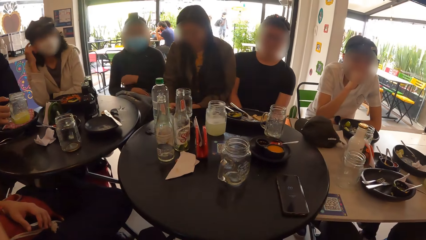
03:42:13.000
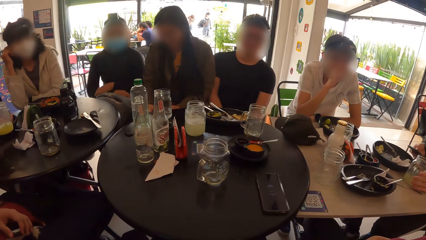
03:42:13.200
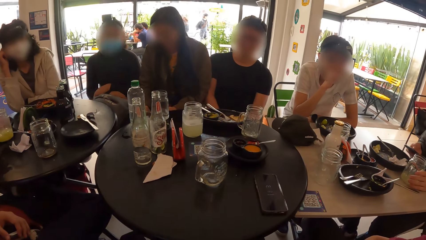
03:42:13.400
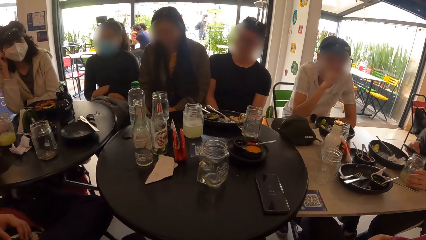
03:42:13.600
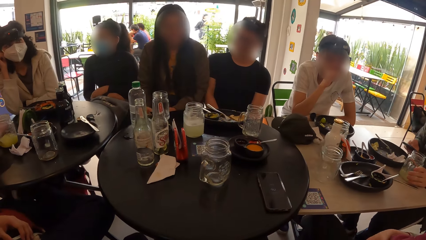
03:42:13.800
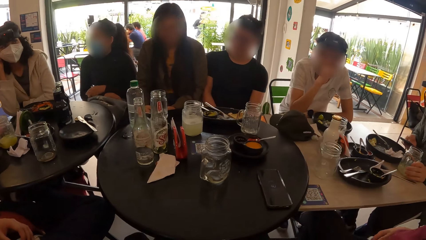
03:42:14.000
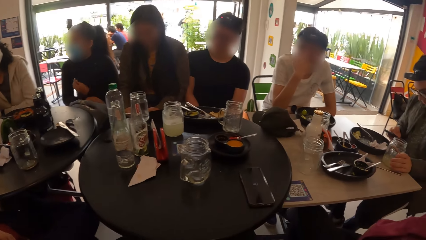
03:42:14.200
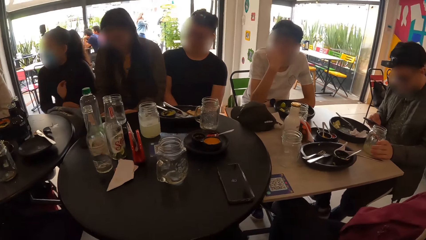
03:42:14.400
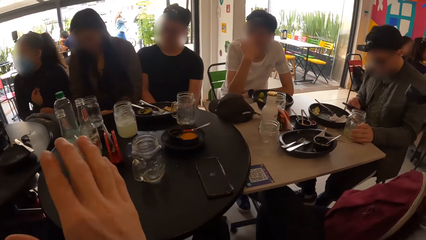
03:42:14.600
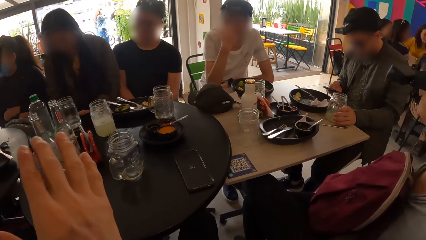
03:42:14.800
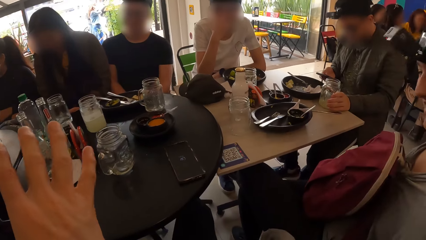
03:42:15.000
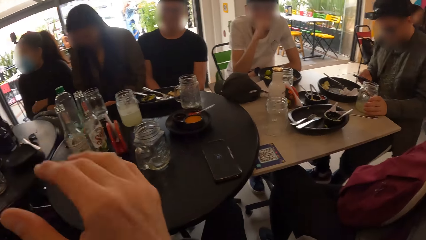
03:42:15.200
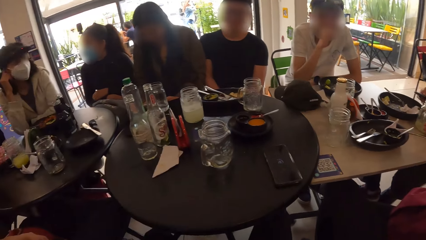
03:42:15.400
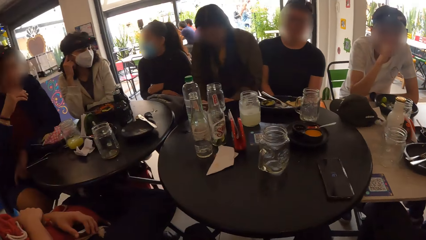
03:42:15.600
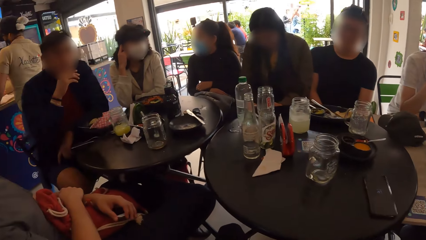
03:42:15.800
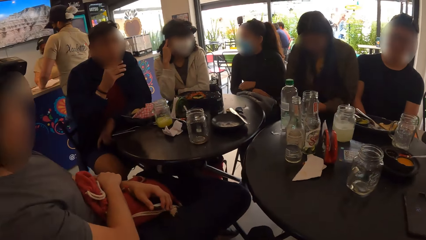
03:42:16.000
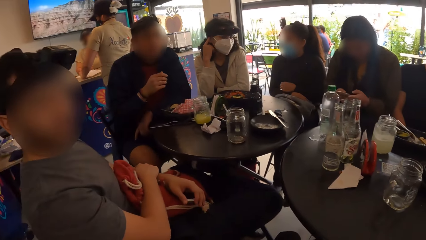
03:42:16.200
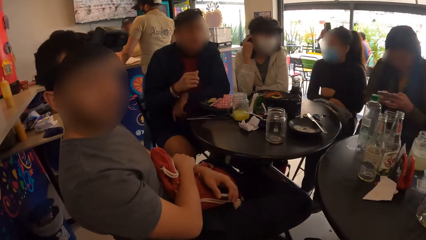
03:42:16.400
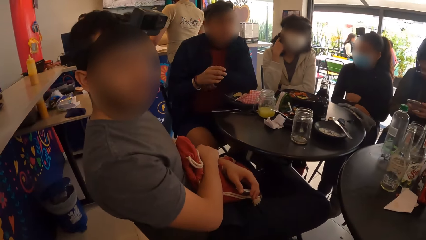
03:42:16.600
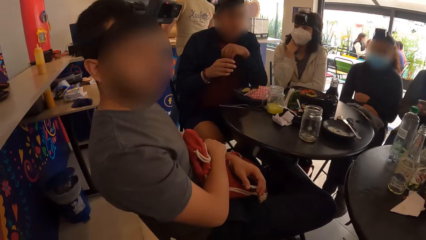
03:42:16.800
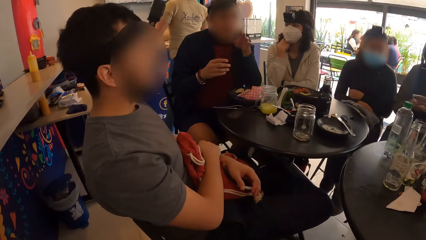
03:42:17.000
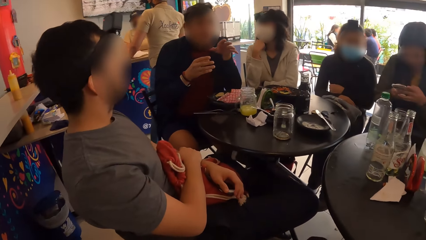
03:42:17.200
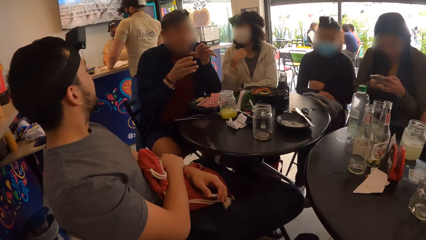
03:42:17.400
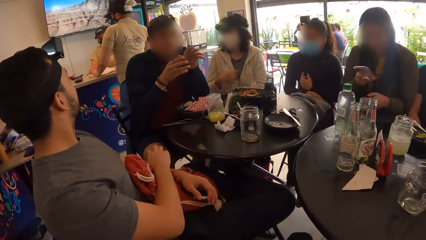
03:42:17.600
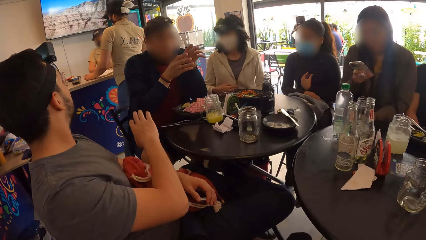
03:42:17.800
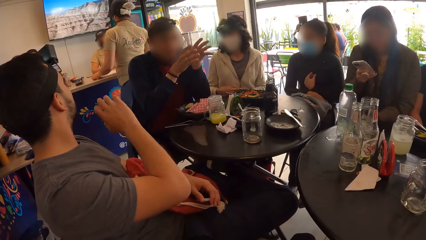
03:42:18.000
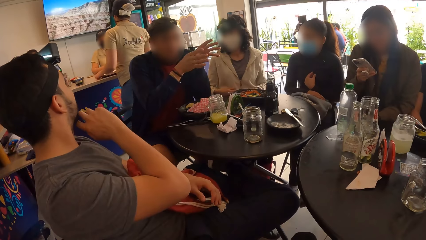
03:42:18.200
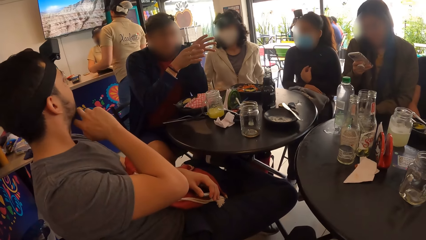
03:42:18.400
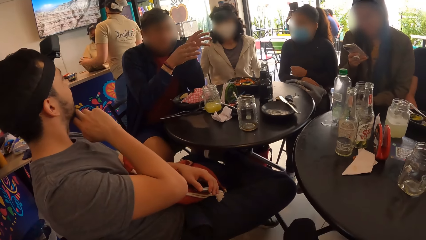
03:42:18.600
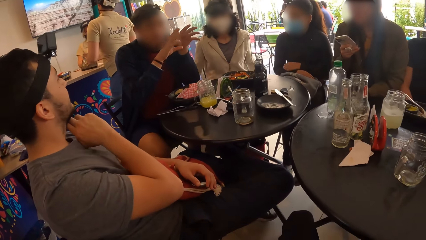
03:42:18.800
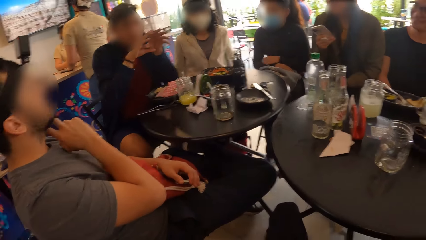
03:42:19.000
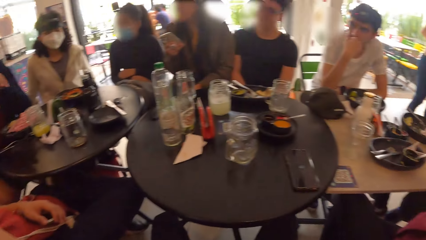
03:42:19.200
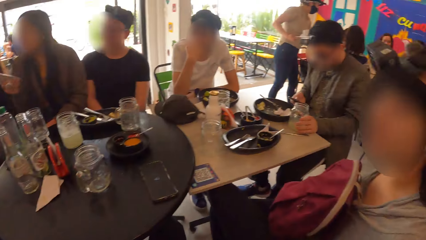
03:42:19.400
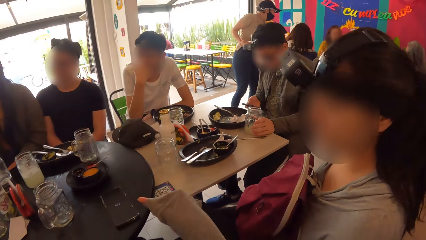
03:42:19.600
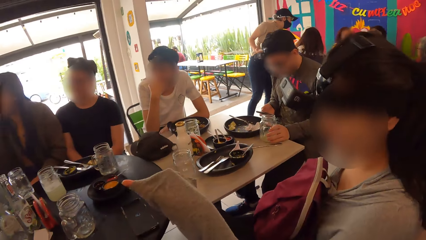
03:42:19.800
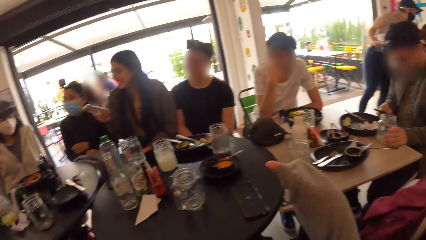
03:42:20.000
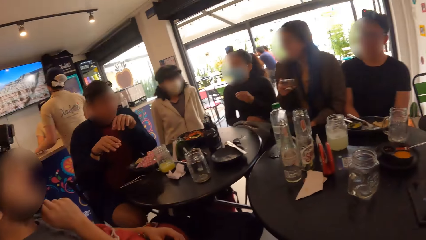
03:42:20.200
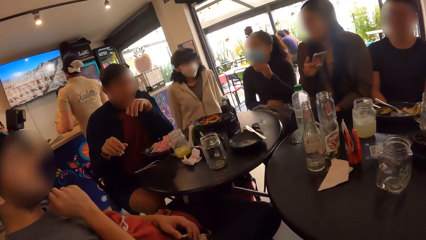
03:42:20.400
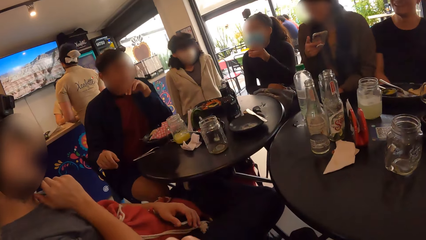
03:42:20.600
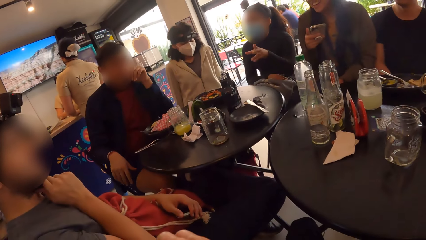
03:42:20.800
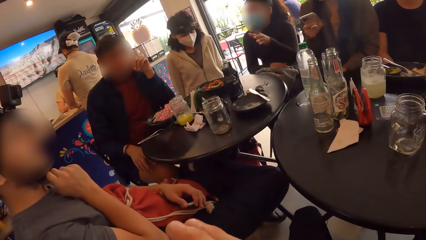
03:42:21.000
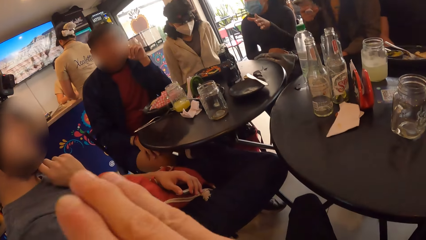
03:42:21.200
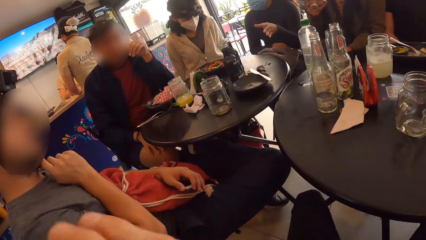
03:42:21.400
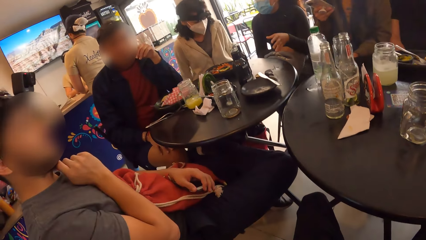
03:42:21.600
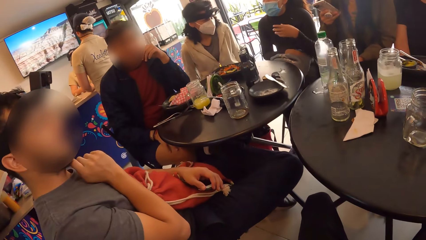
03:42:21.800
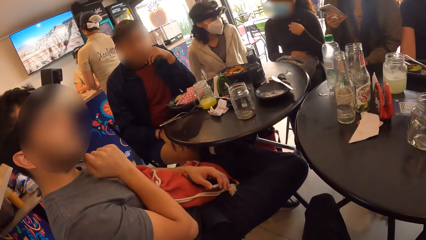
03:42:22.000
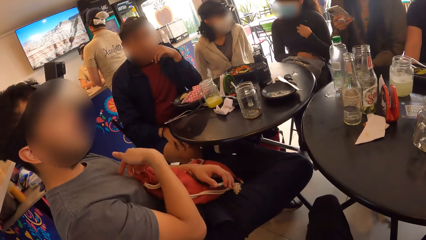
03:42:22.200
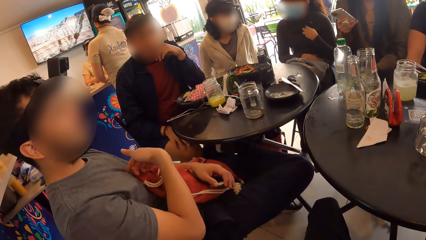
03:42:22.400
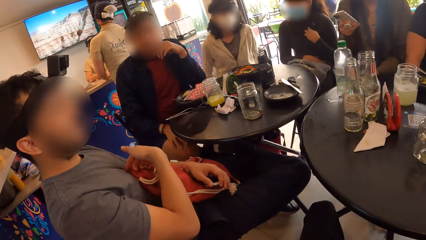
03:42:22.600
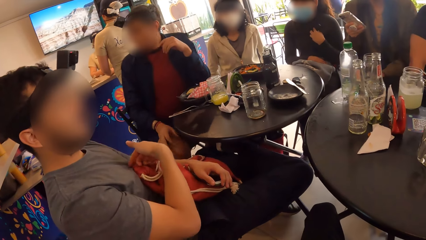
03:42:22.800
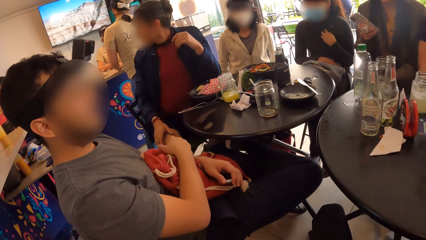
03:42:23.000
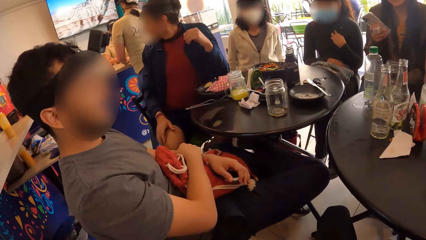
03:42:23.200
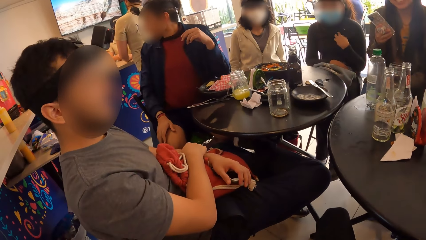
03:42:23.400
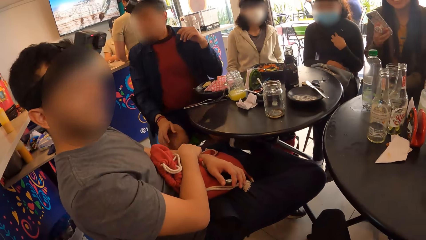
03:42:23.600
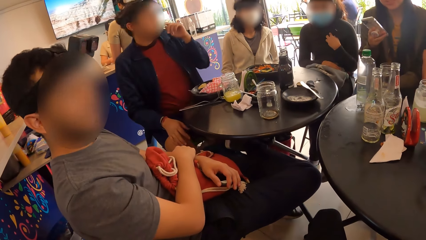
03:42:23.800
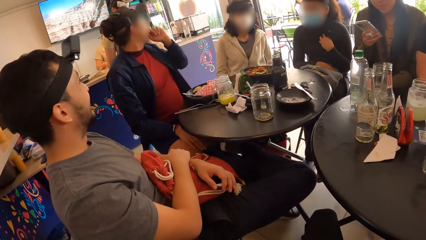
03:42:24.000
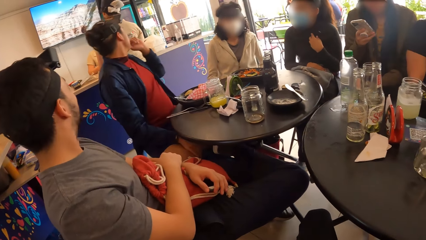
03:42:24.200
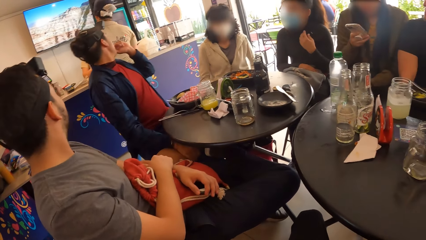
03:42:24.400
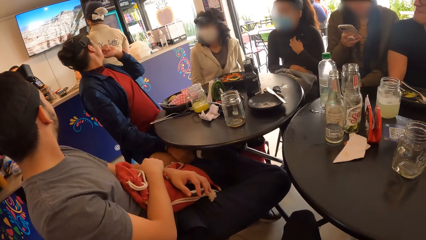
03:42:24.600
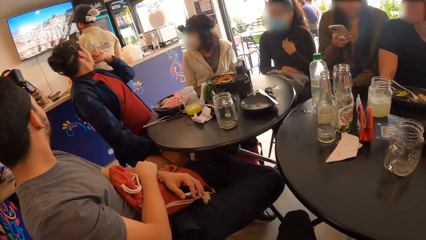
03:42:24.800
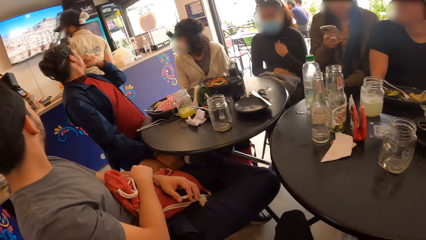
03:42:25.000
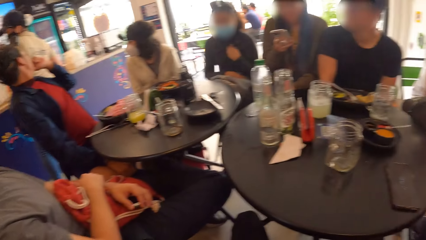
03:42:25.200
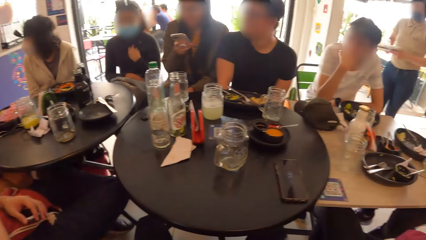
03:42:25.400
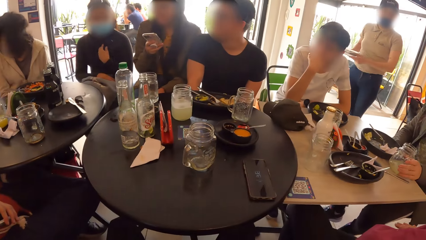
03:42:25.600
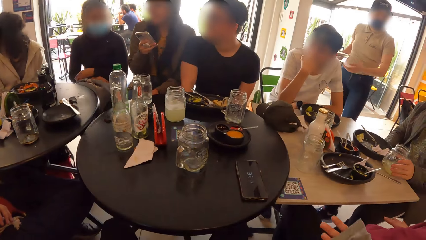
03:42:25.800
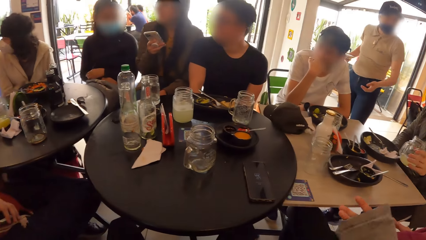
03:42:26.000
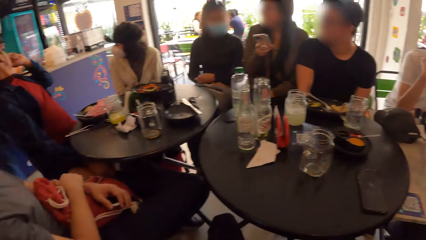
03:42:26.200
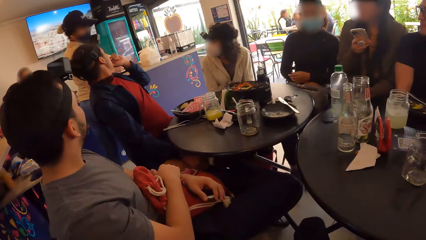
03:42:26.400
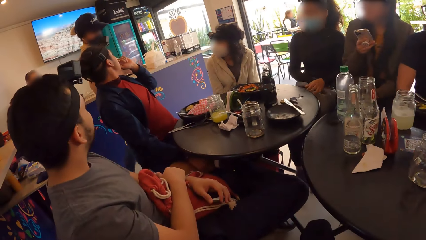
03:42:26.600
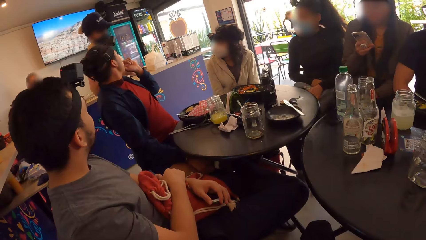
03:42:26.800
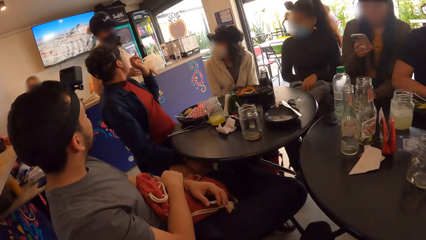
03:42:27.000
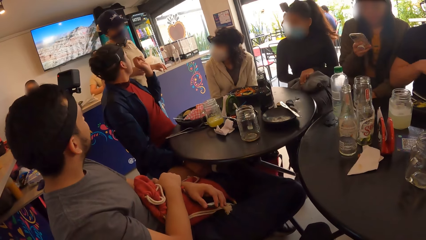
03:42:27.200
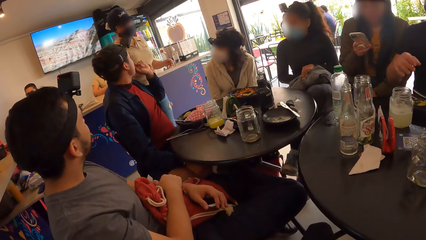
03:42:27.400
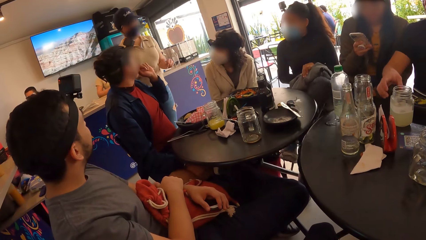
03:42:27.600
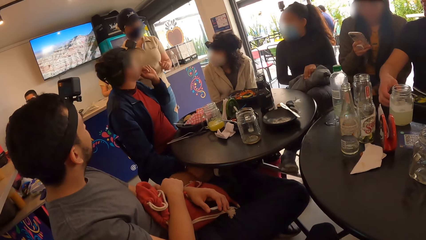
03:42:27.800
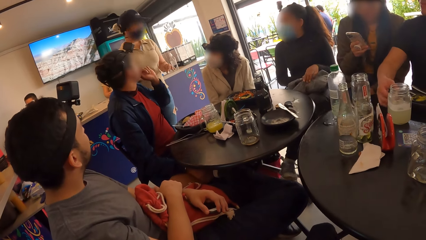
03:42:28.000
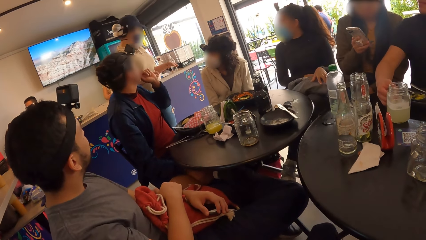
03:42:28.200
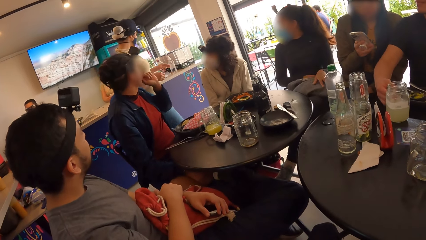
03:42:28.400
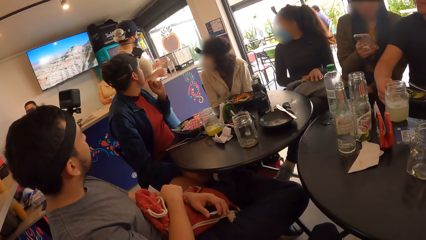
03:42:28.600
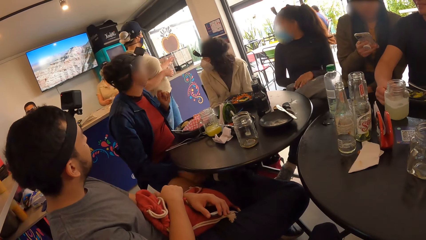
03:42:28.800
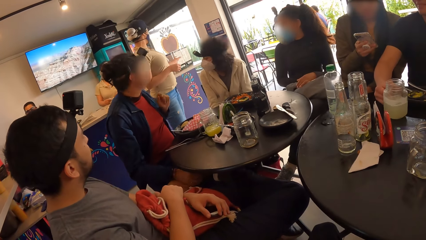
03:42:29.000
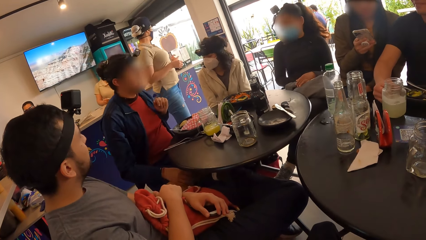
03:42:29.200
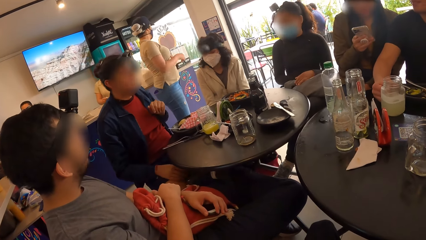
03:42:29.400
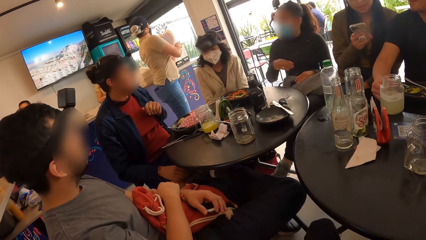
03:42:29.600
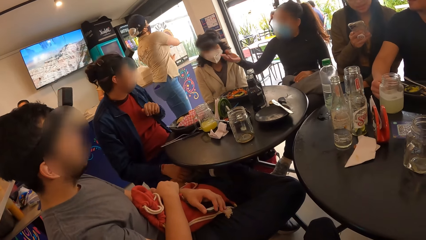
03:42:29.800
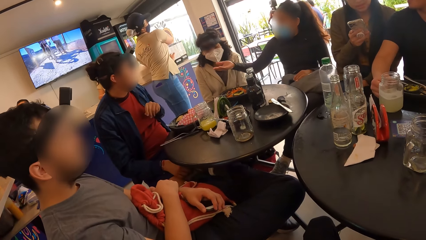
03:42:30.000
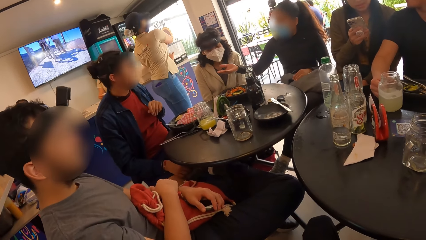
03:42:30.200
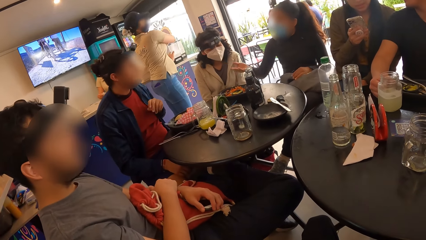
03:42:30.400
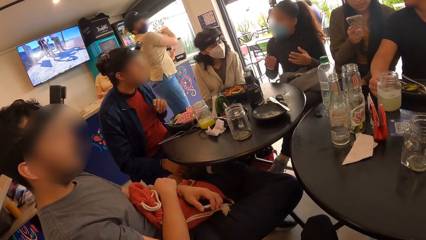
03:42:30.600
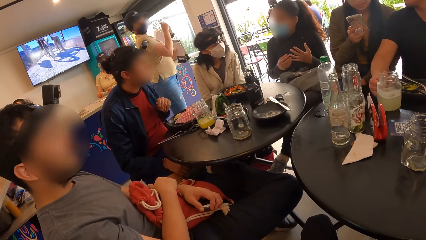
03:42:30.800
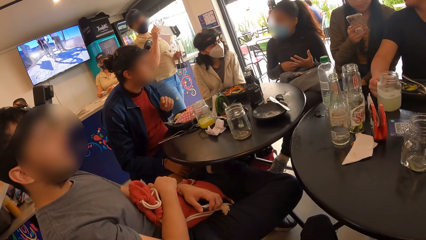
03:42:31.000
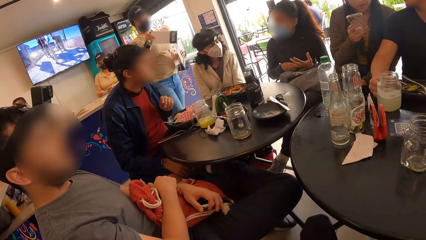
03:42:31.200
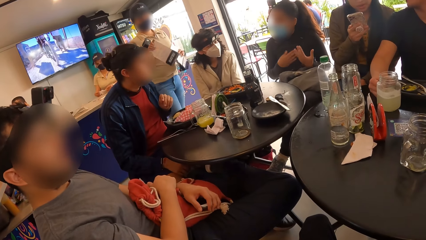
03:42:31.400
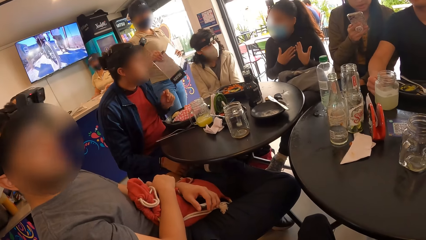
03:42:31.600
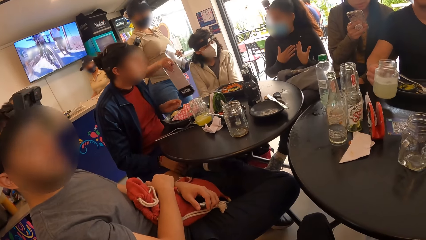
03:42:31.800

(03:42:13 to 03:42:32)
The man drops the jar of juice from the table with his right hand. The camera wearer lifts his hands. He interacts with the group of people. A woman operates the phone with her right hand. The man interacts with the group of people. The man interacts with a waiter. The waiter picks the counter from a table with her left hand and picks the counter from the table with her right hand. Another woman interacts with the man.
